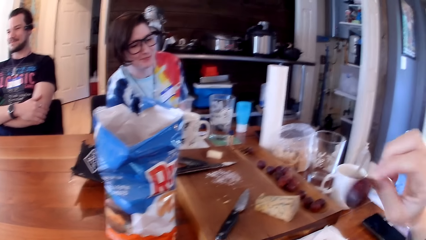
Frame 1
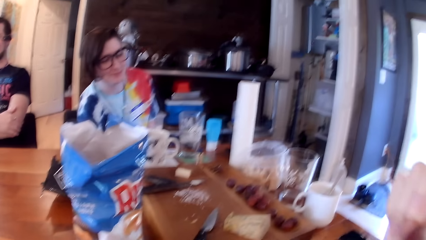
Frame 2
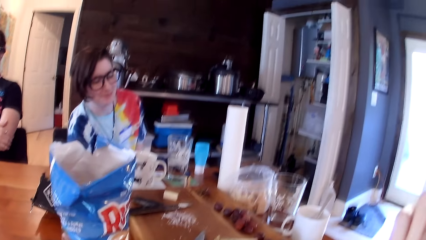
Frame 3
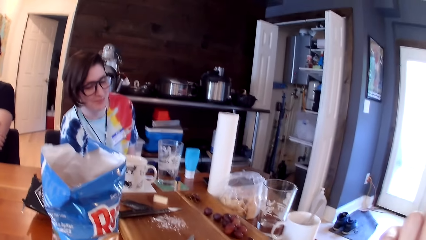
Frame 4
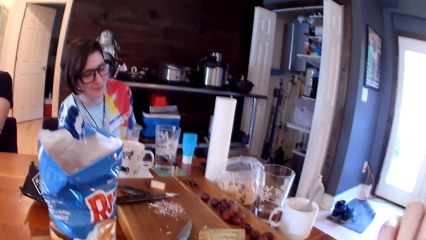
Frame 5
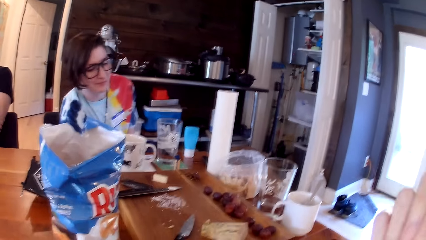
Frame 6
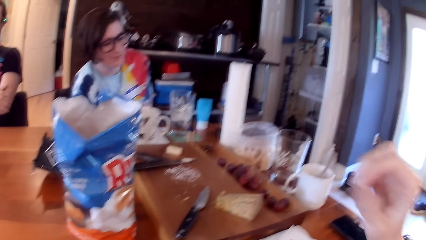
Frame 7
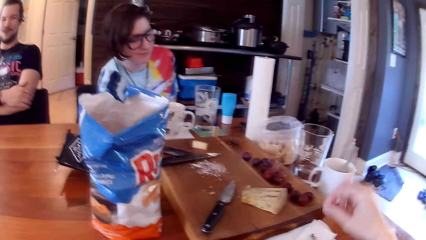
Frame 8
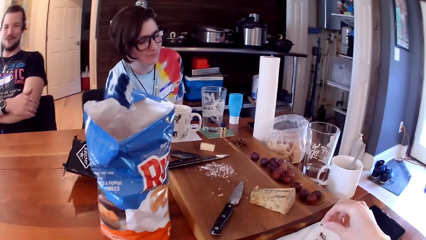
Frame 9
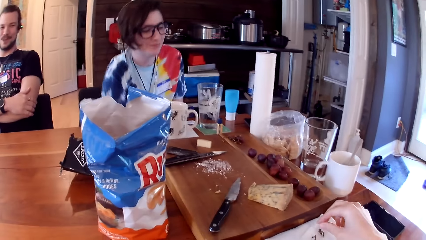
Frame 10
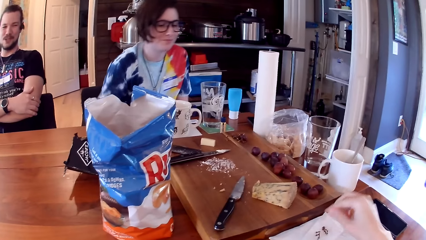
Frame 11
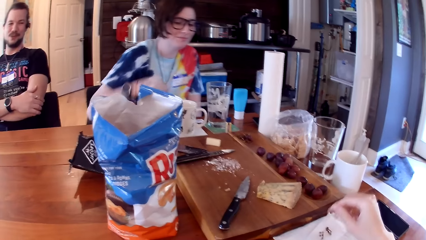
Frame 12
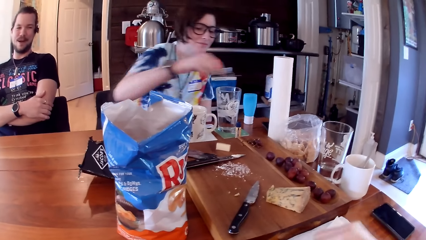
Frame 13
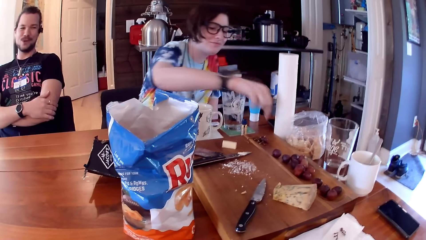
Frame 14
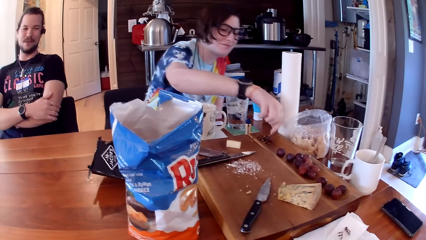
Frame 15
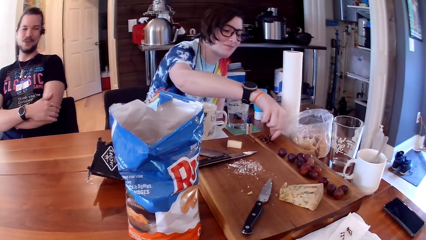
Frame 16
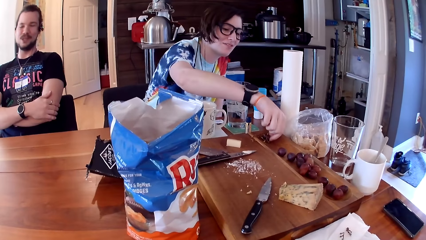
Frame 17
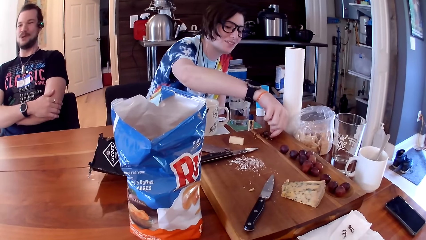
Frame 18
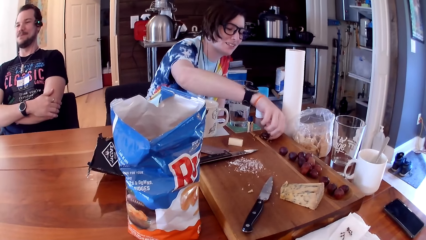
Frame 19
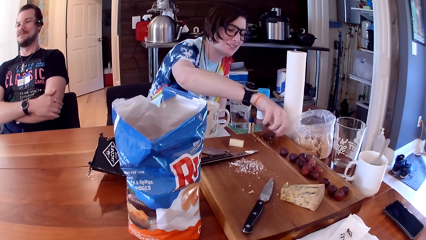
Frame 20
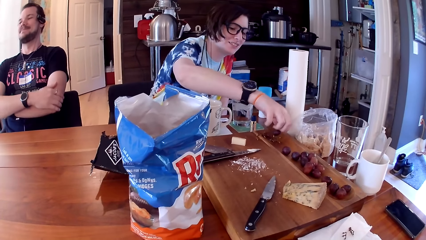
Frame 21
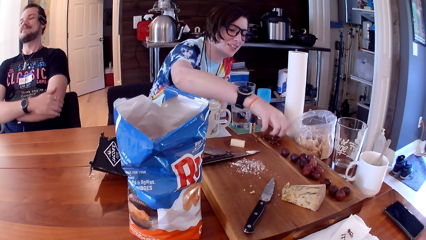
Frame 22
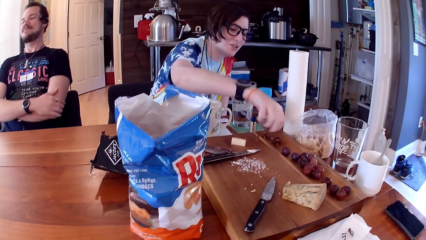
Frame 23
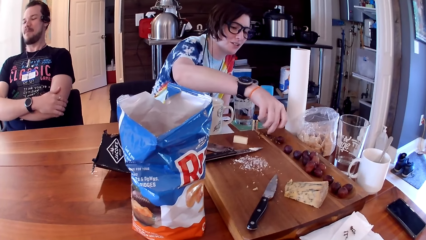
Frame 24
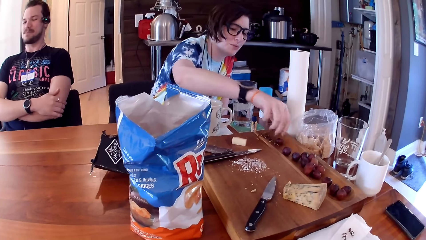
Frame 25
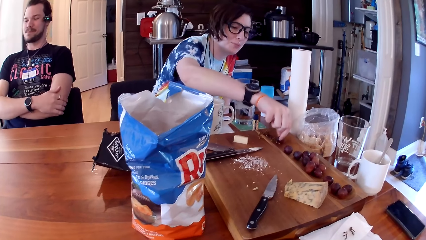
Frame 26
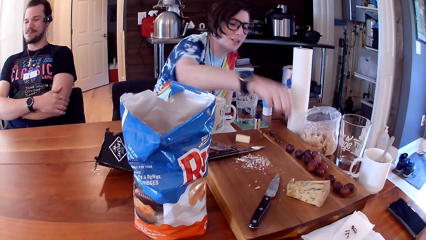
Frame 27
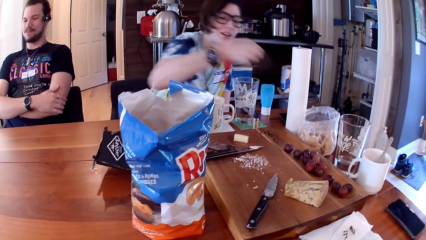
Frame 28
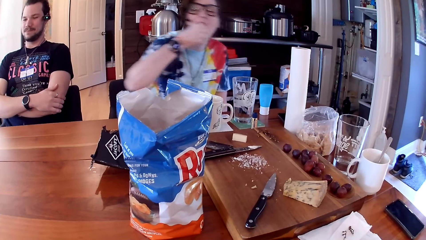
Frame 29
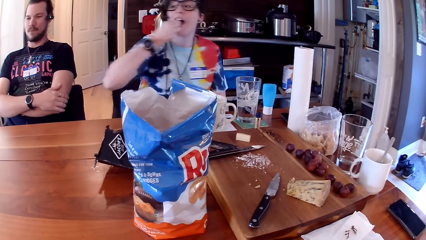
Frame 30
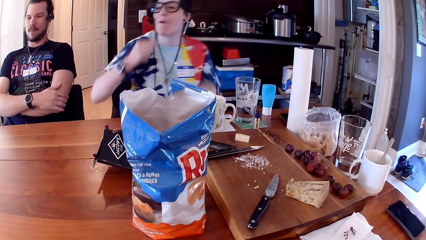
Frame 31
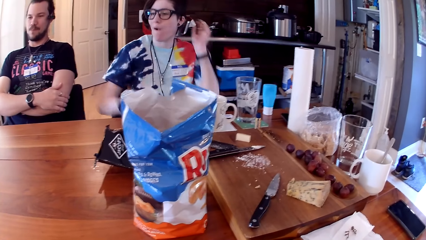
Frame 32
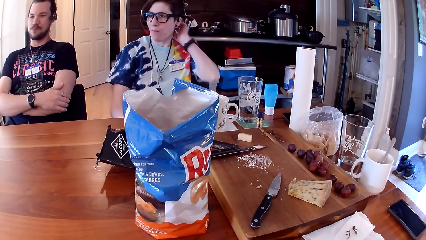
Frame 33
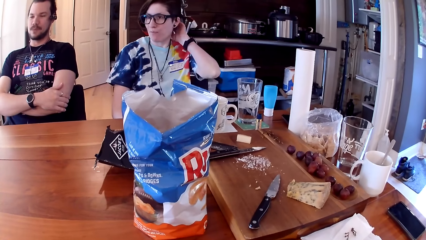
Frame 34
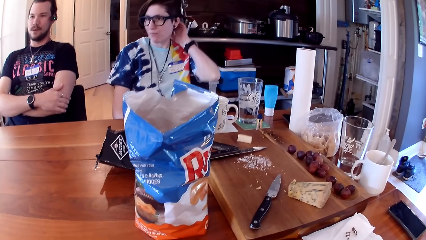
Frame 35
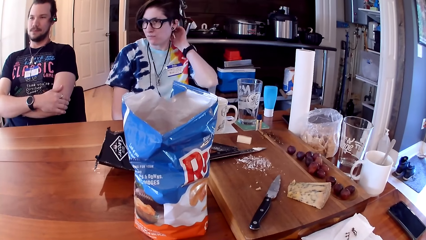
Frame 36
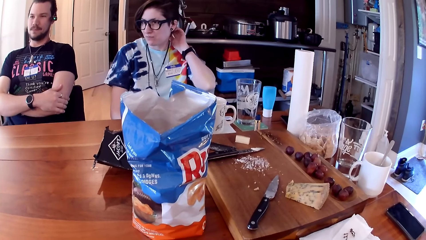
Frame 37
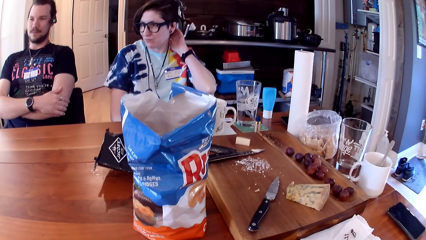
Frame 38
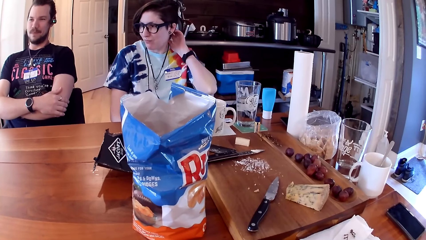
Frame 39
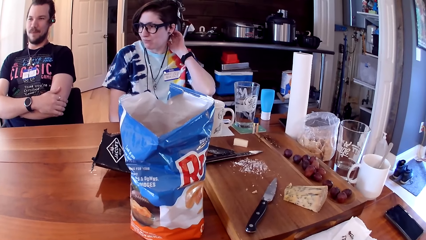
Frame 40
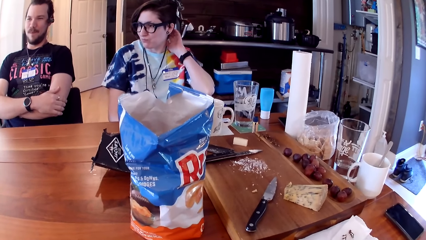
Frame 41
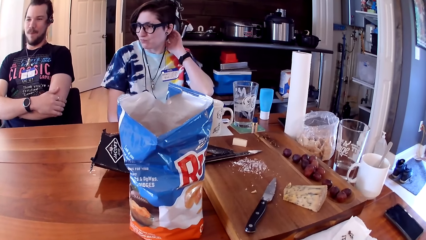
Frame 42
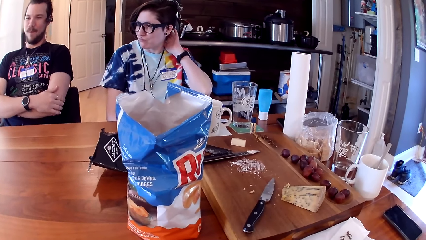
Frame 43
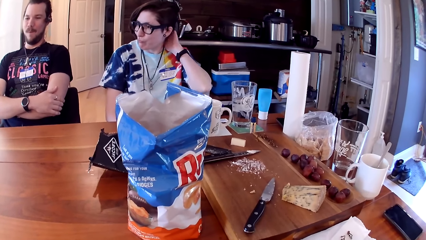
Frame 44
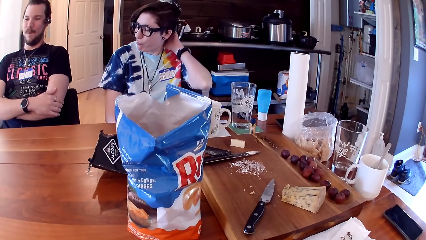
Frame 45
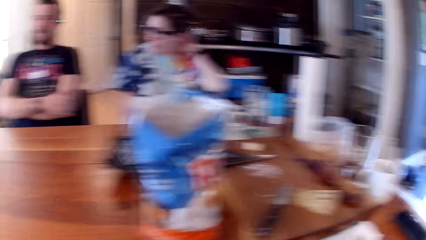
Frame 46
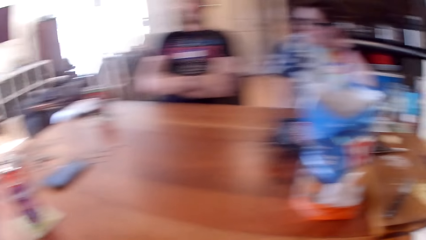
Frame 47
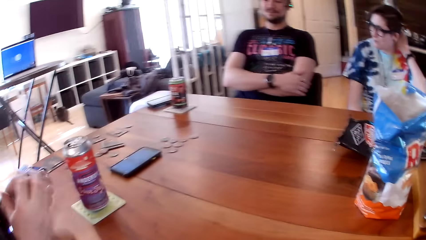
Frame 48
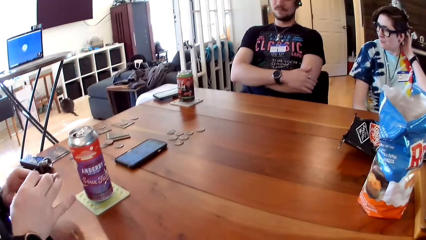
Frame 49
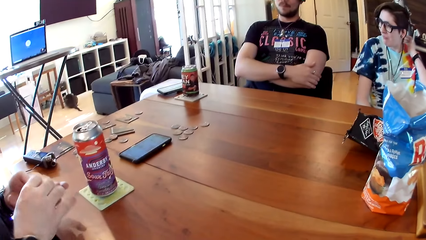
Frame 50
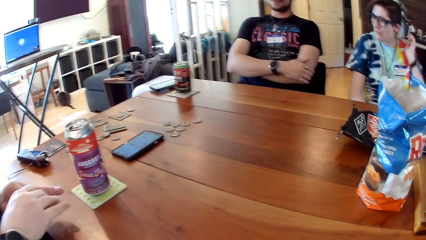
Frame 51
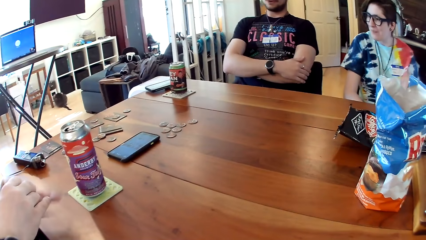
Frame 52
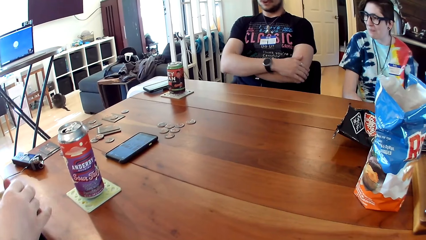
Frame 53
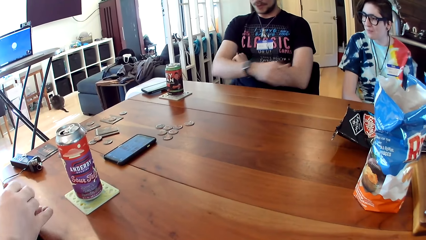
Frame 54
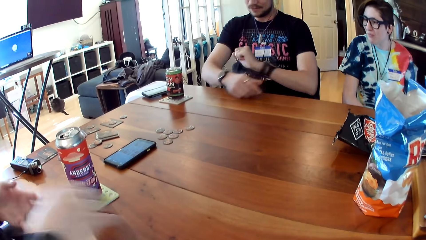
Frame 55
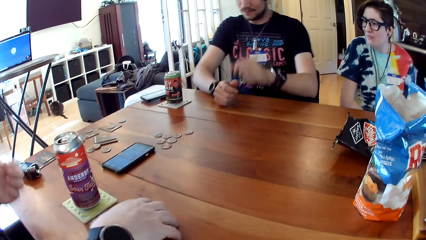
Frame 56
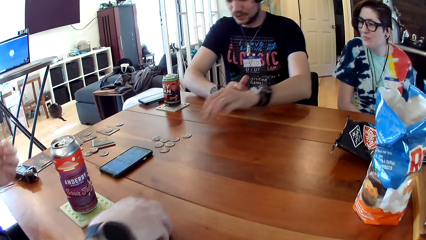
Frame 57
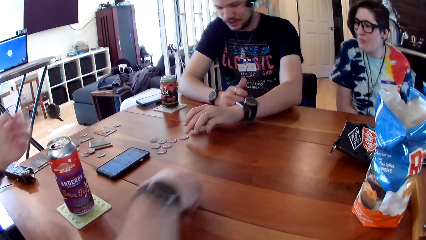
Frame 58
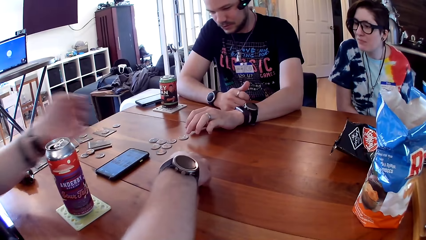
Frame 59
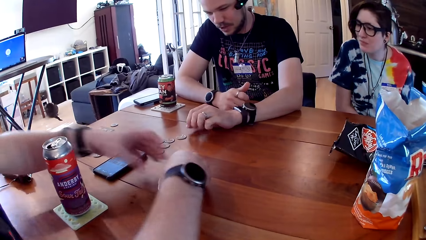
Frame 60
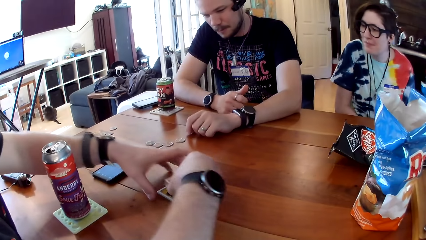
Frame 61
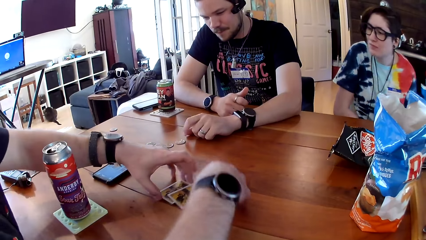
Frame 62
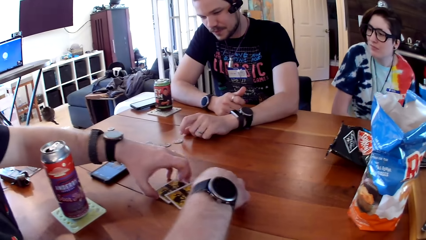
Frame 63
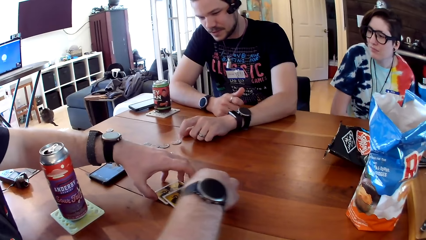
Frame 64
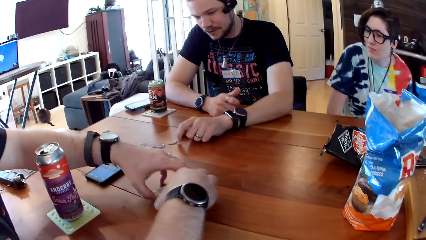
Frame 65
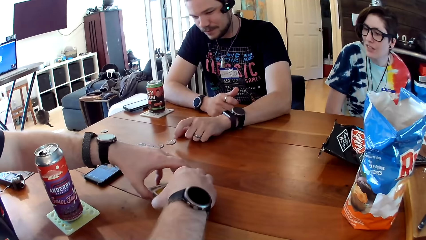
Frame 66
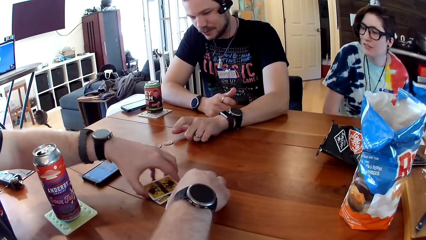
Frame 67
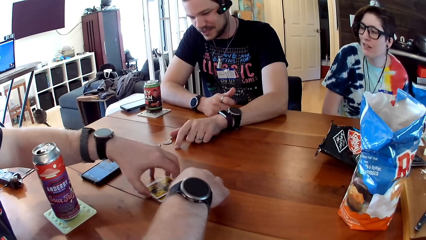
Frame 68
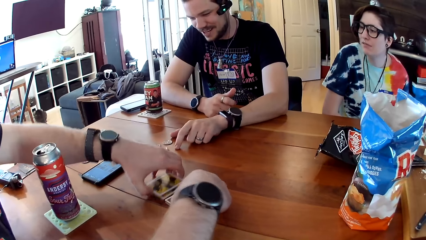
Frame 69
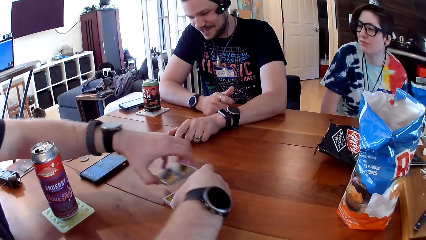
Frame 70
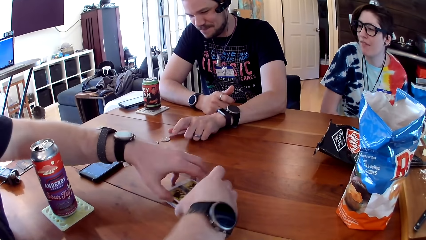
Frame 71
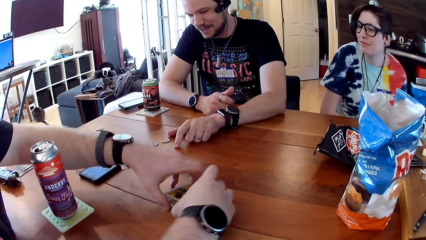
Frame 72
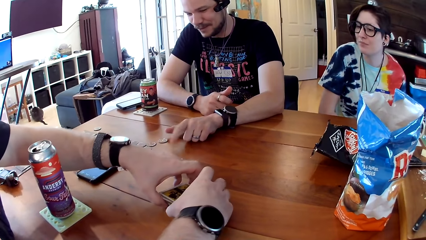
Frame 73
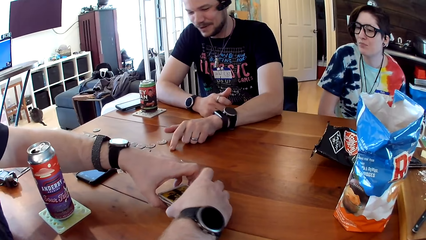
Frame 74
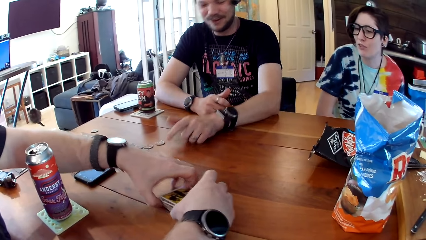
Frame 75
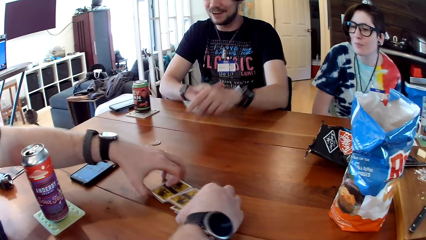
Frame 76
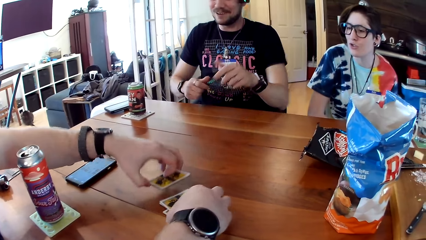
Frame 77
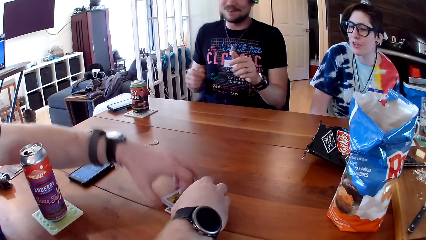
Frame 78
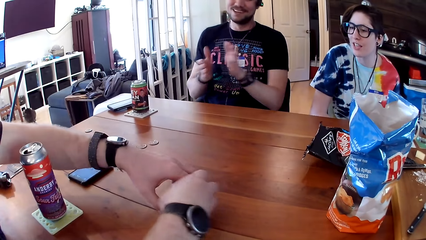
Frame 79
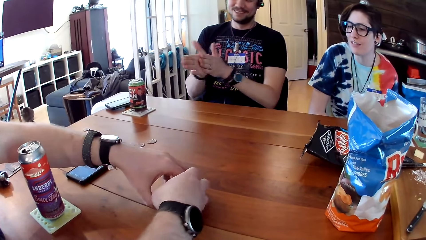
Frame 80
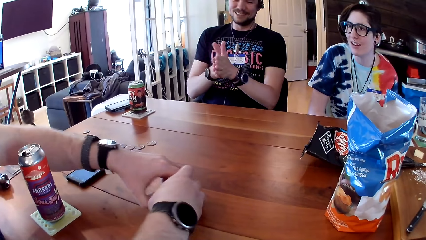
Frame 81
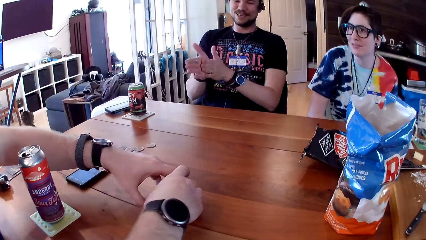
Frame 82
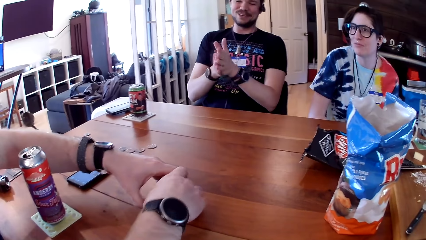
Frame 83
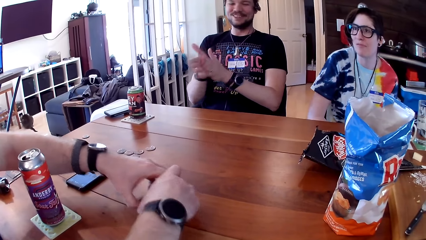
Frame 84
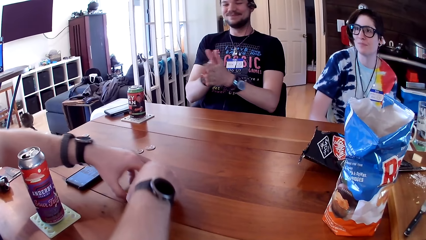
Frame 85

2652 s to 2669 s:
The camera wearer eats the grape from the table with her right hand. She drops the grape stem on the serviette with her right hand. A woman takes a grape from the table with her right hand. A man speaks. The woman speaks. The woman eats the grape from the table with her right hand. She speaks again. Another man speaks. The other man shuffles the cards with both hands. The first man places both hands on the table. The other man puts the cards on the table with his right hand and adjusts the position of the cards on the table with his right hand. The first man speaks. The other man places his left hand on the cards and shuffles the cards on the table with both hands. The first man removes both hands from the table and rubs both hands together. The other man arranges the cards.
